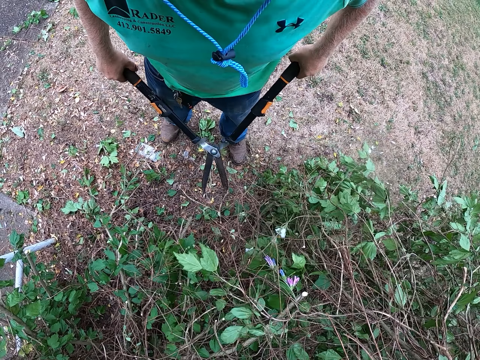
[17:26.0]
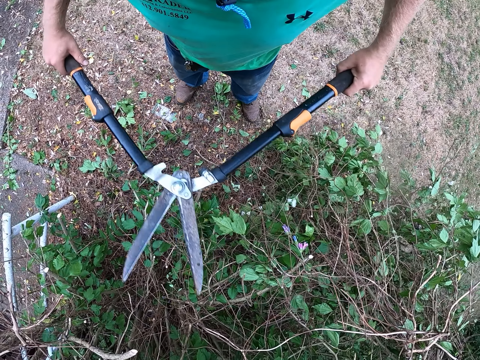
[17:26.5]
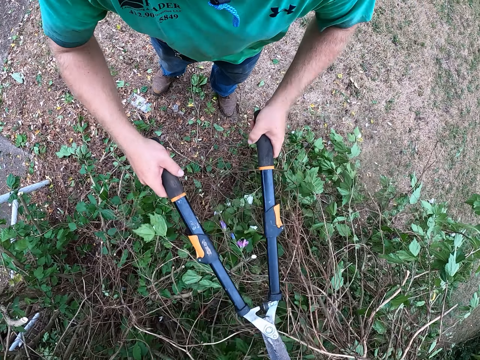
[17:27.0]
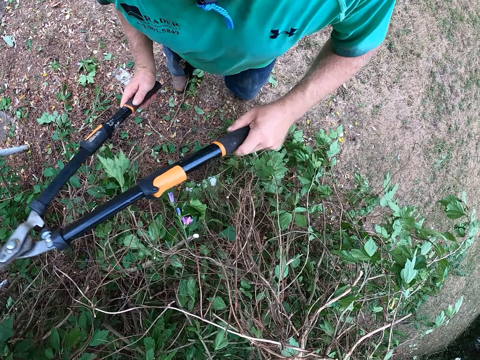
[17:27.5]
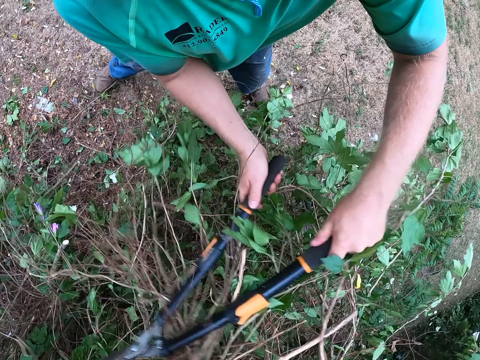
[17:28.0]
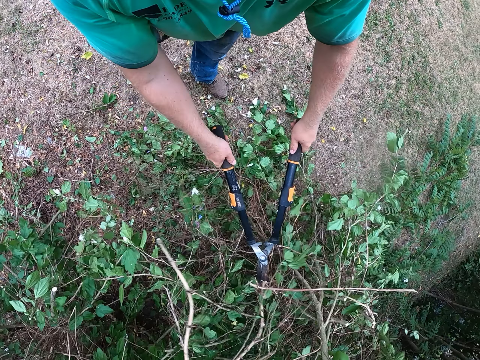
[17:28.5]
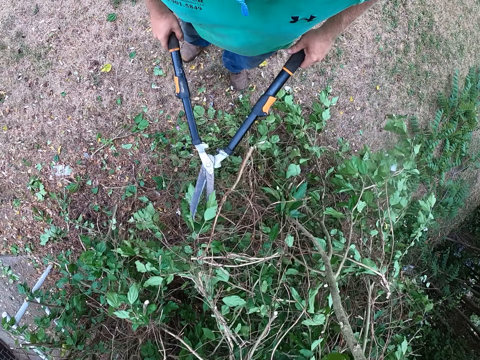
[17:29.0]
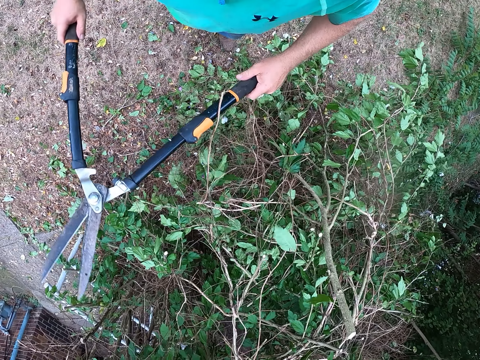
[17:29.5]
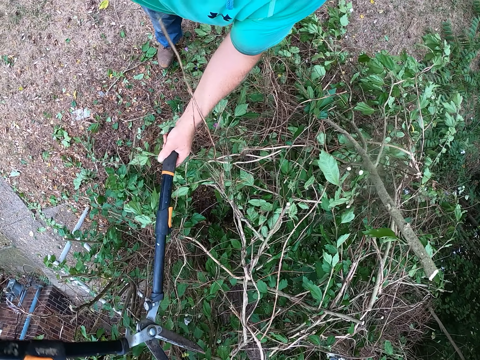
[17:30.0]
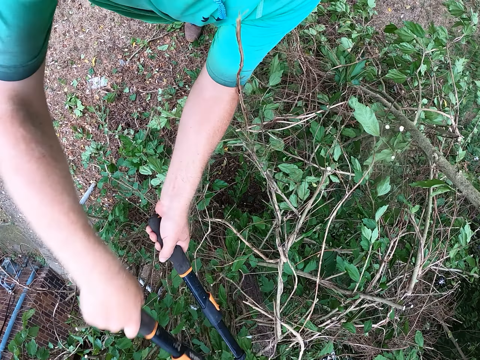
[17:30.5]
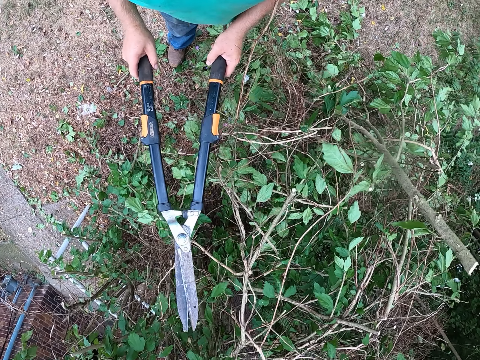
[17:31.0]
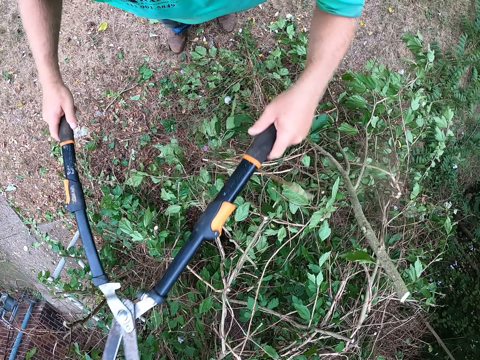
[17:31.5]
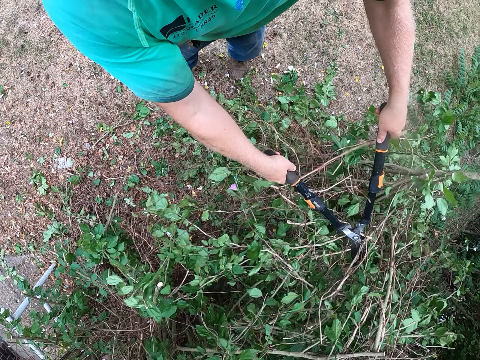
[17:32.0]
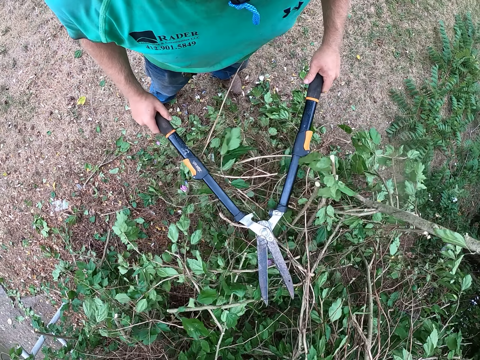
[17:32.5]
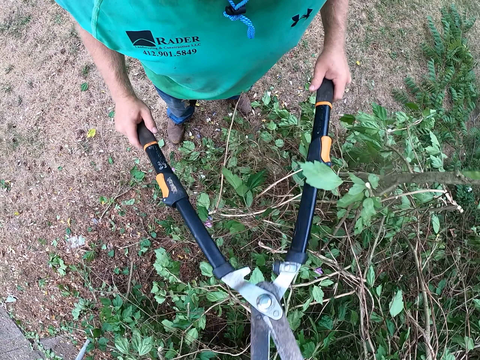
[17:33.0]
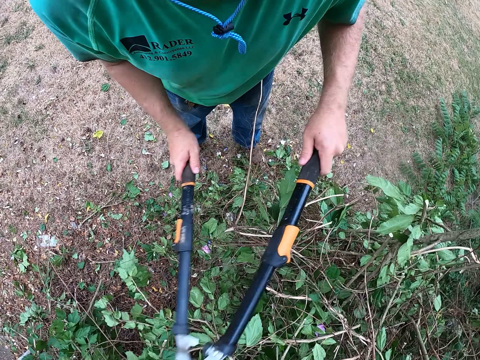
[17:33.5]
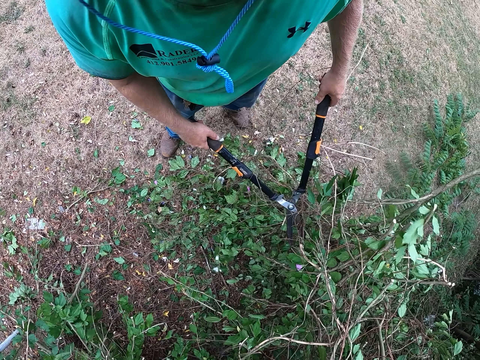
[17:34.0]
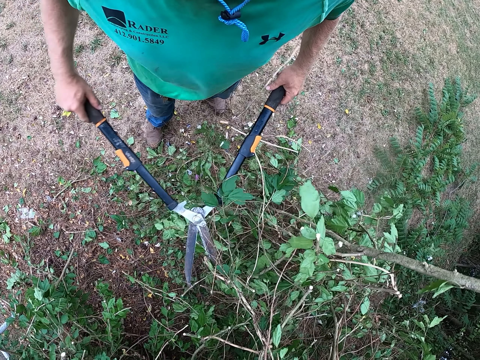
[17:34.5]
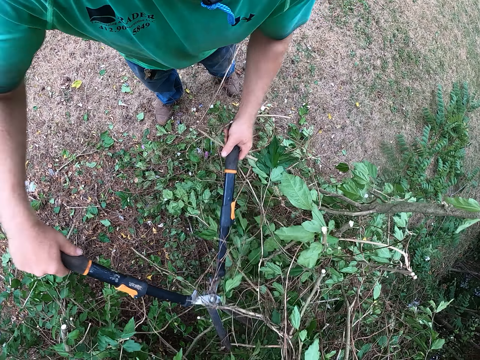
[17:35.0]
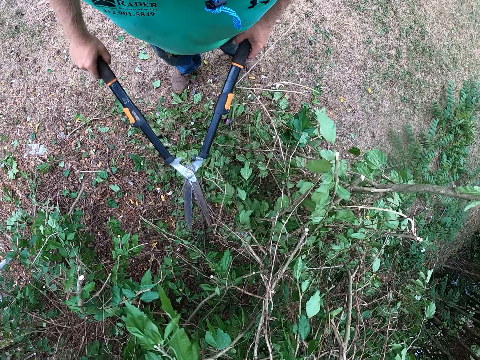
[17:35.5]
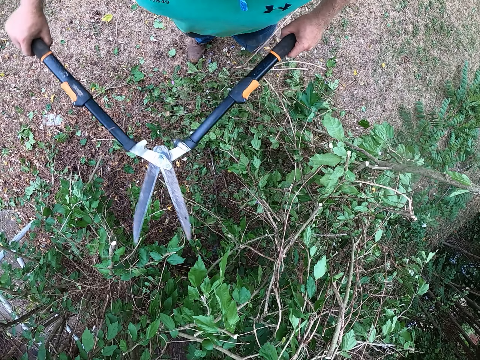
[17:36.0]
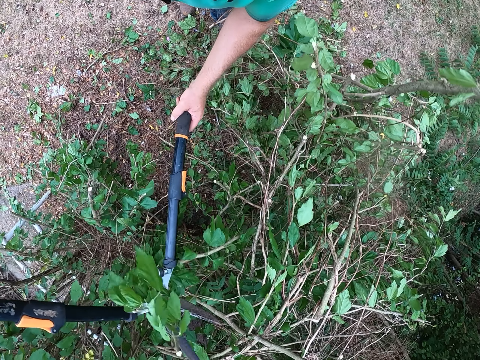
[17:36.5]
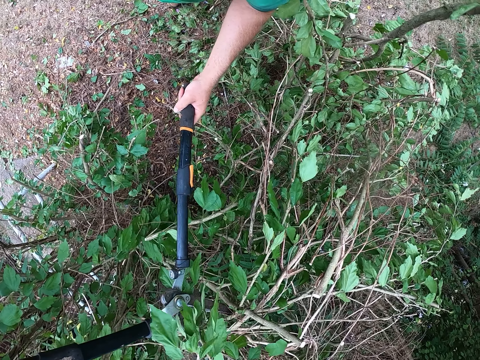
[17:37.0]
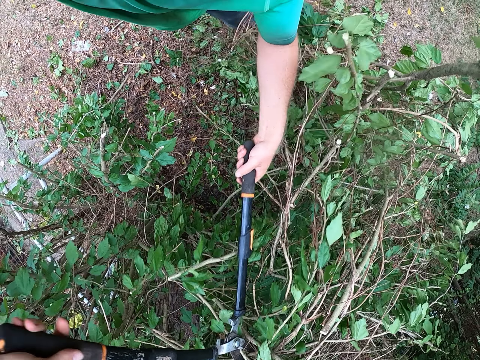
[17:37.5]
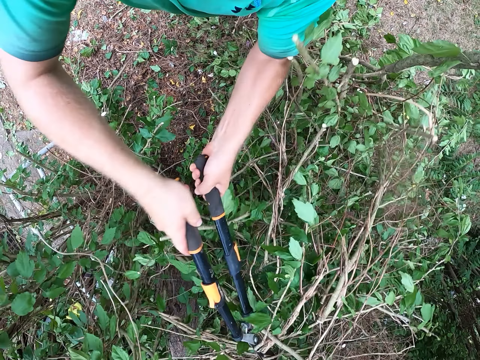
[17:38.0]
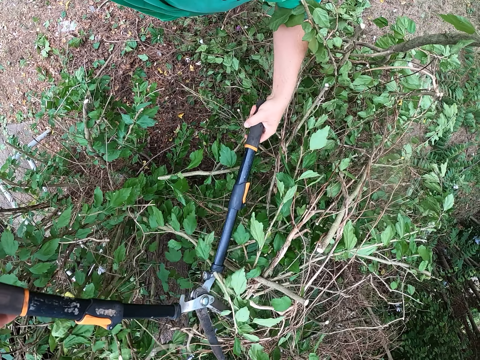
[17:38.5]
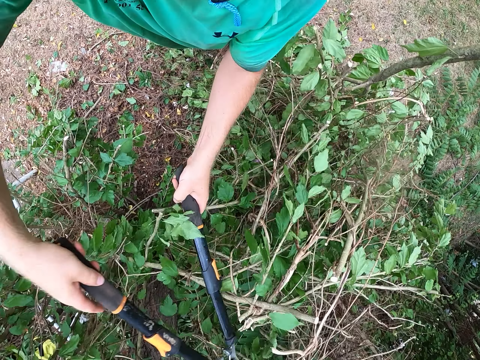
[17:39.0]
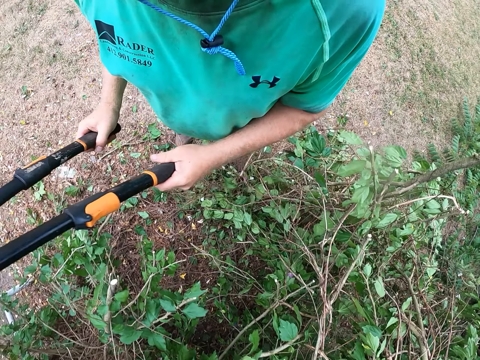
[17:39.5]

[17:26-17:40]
The camera wearer hits the tree branch with the lopper in both hands. They cut the tree branch with the lopper in both hands. They hit the tree branch with the hedge shears in both hands. They cut the tree branch with the lopper in both hands.

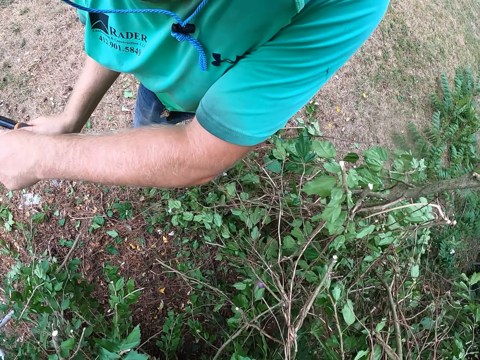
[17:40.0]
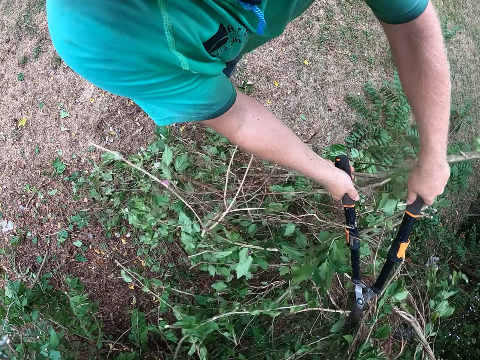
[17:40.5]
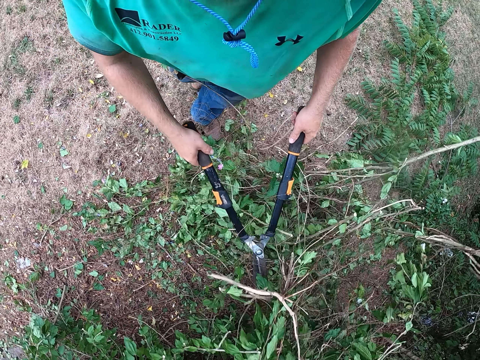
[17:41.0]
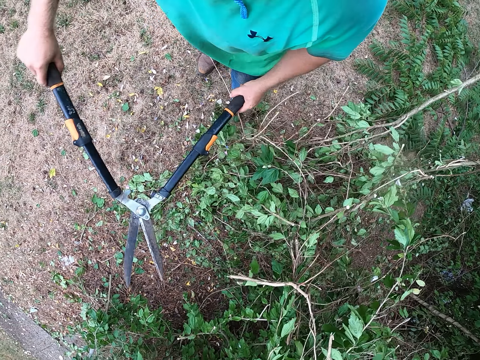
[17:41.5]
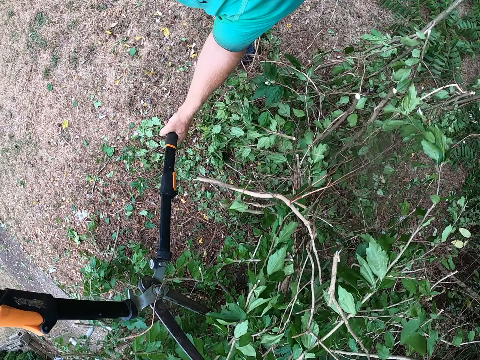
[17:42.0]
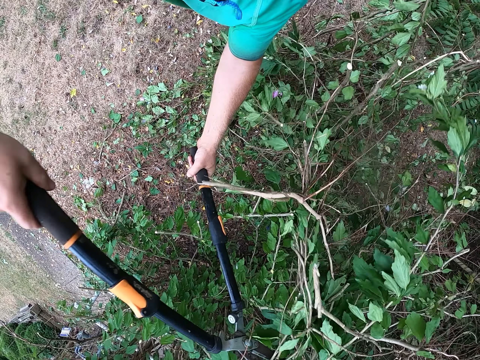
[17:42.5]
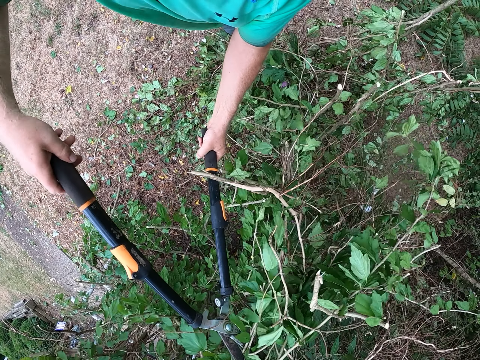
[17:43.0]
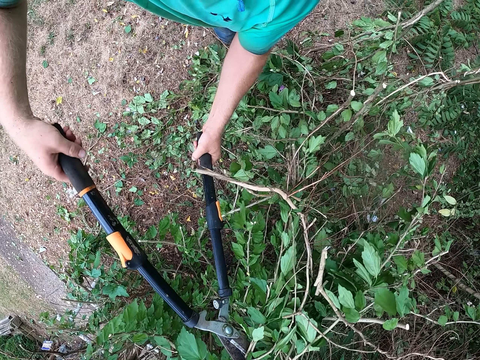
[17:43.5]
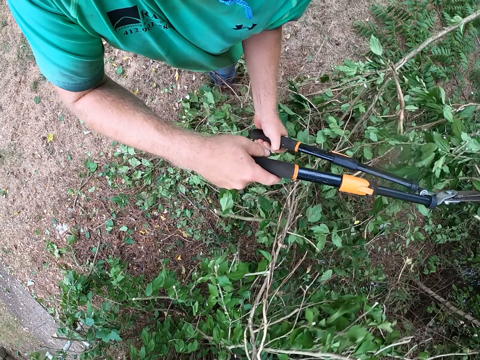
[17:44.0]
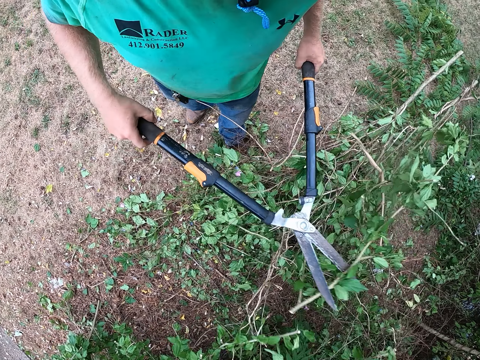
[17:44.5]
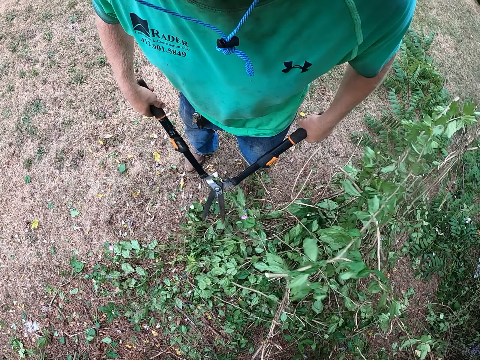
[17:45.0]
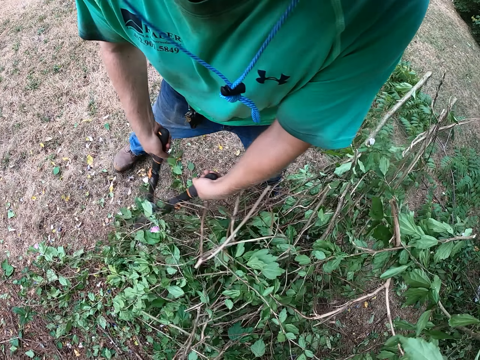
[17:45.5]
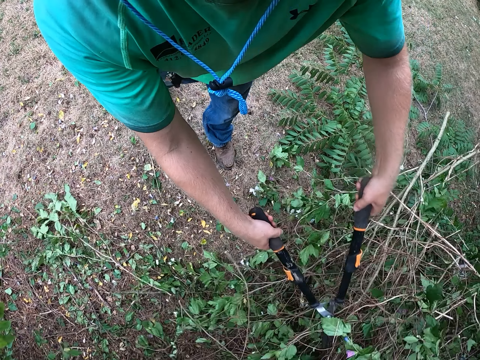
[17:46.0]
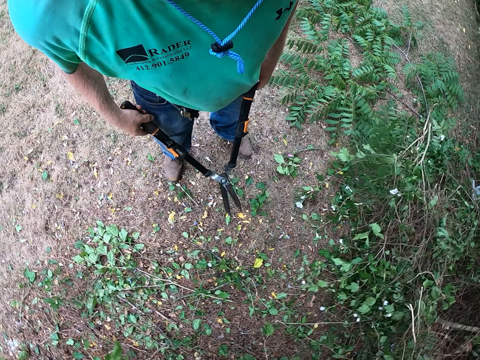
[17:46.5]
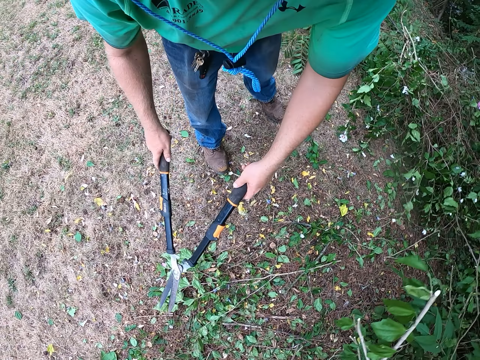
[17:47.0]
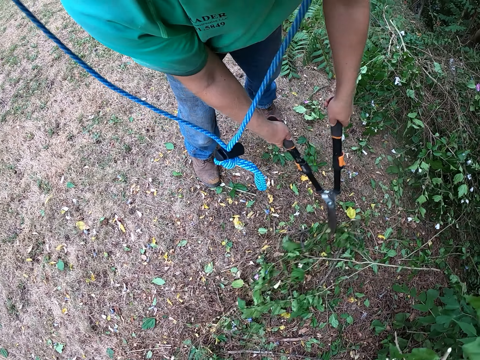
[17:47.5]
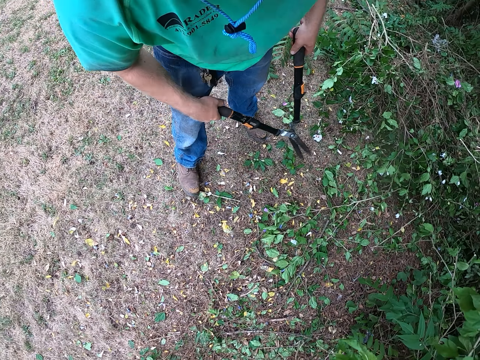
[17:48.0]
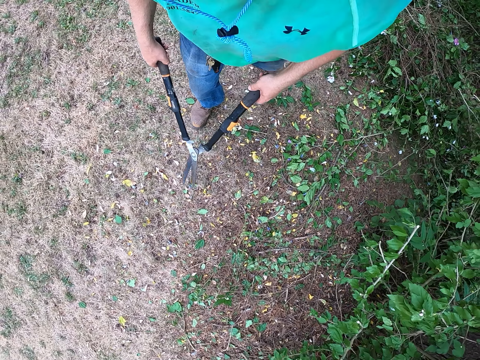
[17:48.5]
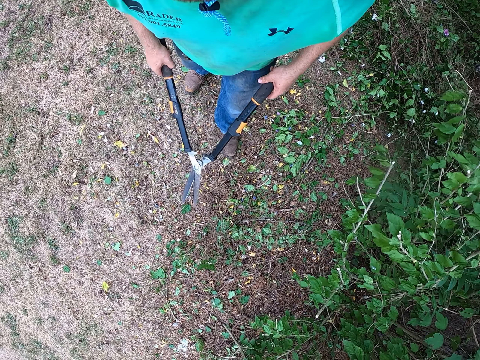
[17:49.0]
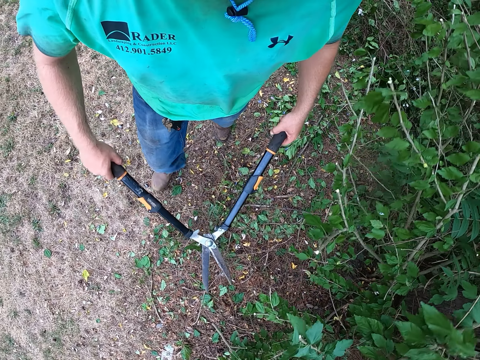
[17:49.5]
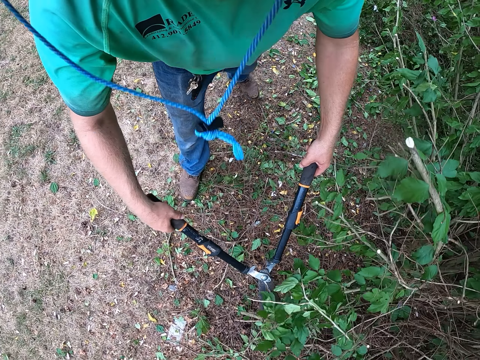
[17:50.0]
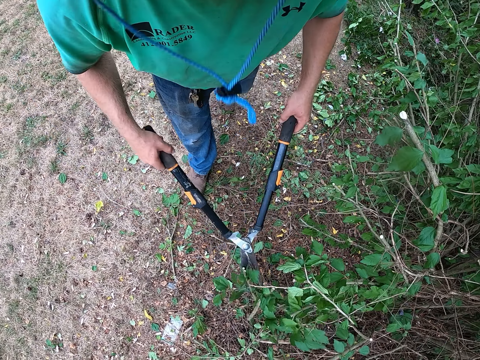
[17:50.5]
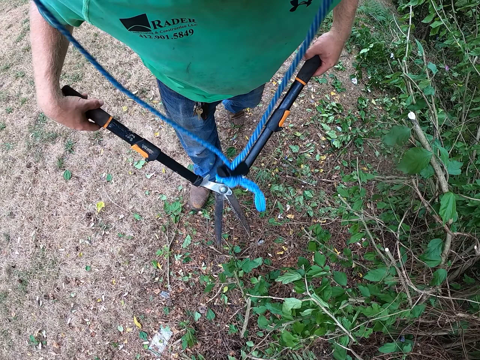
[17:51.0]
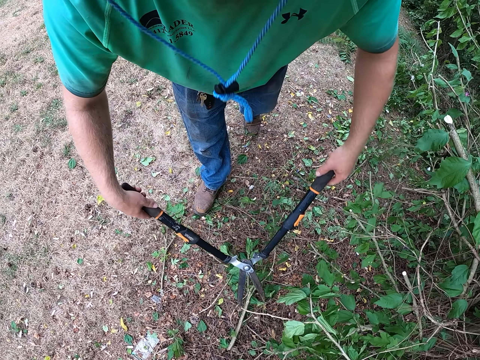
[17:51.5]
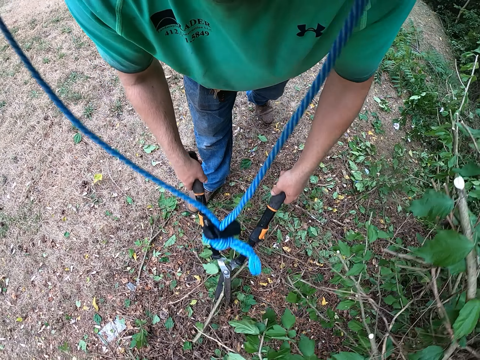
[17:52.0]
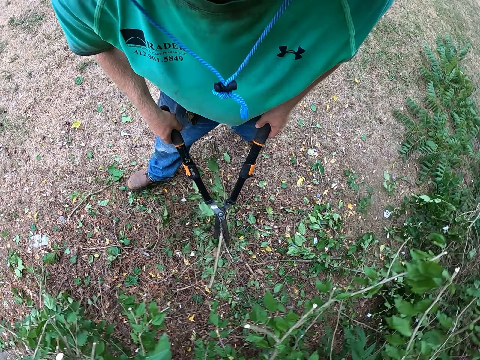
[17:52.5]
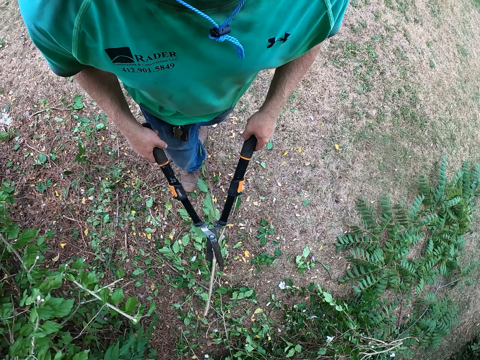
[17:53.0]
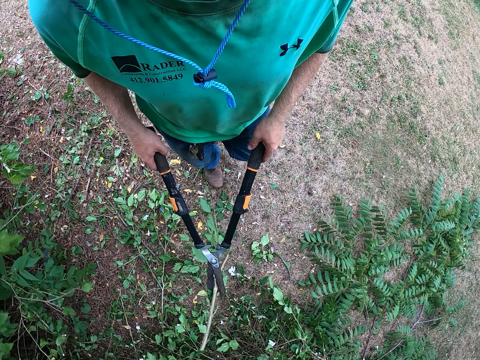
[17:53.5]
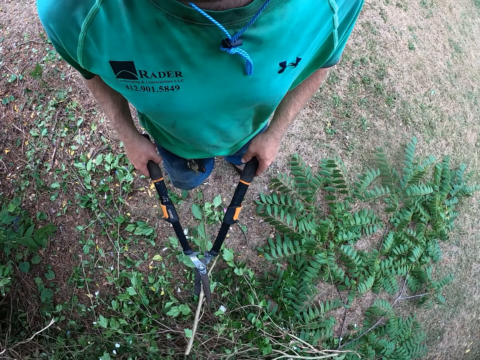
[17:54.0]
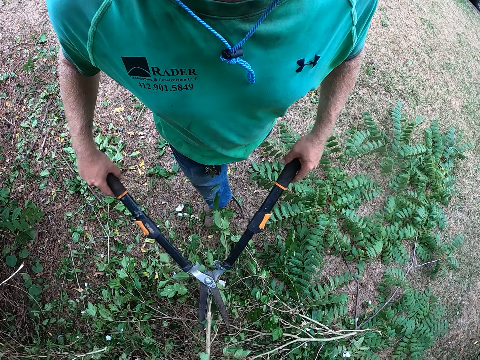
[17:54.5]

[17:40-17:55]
The camera wearer hits the tree branch with the lopper in both hands. They cut the tree branch with the lopper in both hands. They clear the branches of trees on the ground with the hedge shears in both hands. They push the branches with the shear. They cut the tree branch with the lopper in both hands. They pick the tree branch from the ground with the lopper in both hands. They move to the left.
